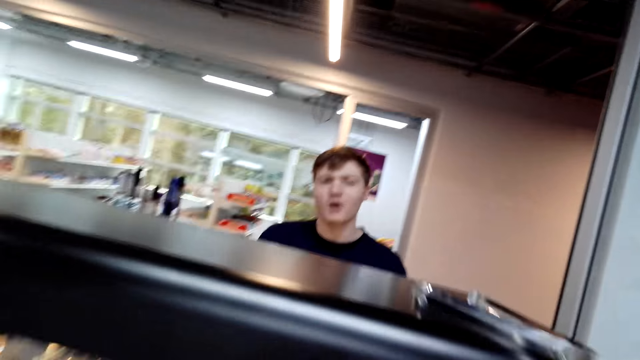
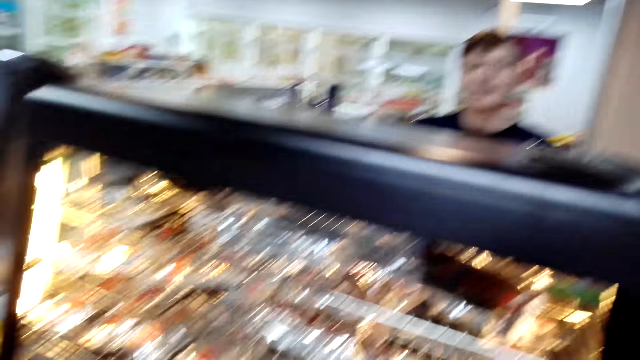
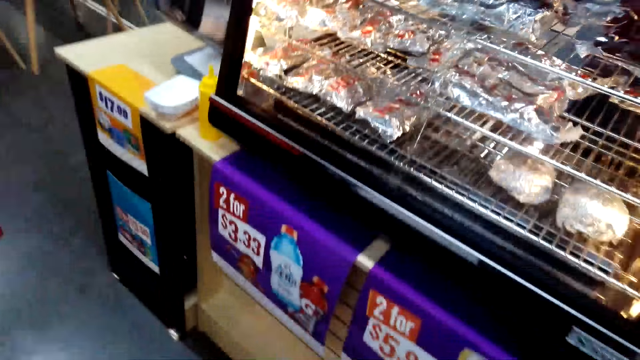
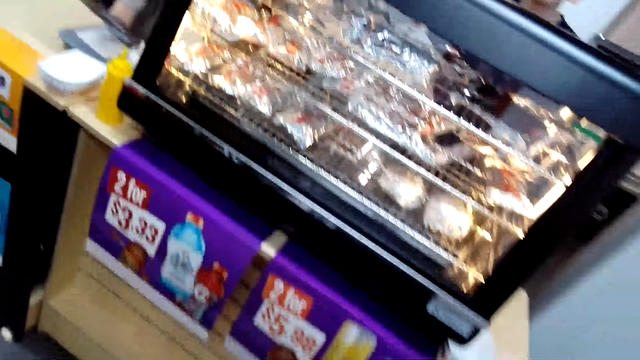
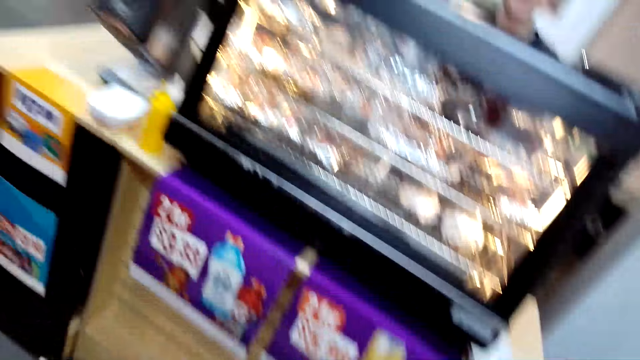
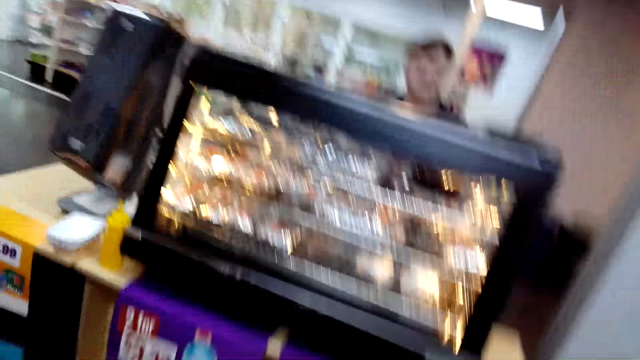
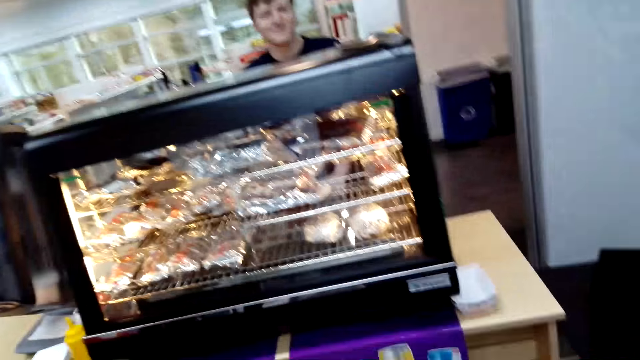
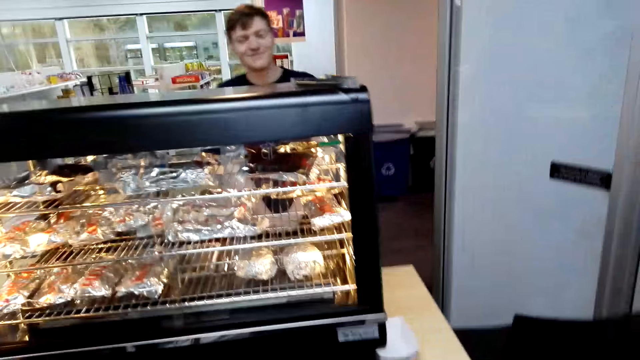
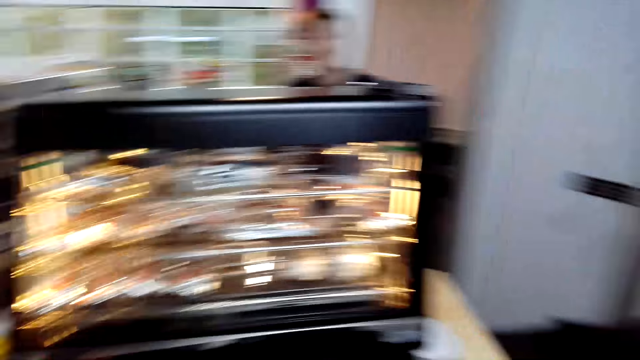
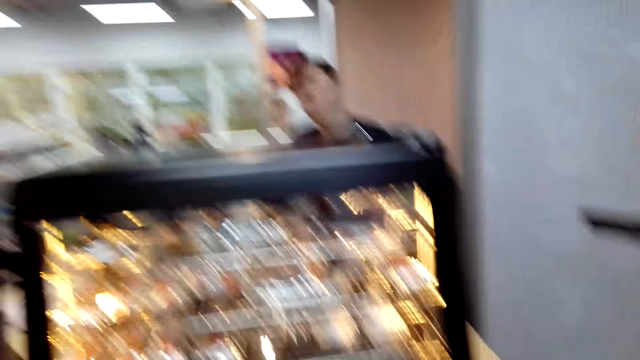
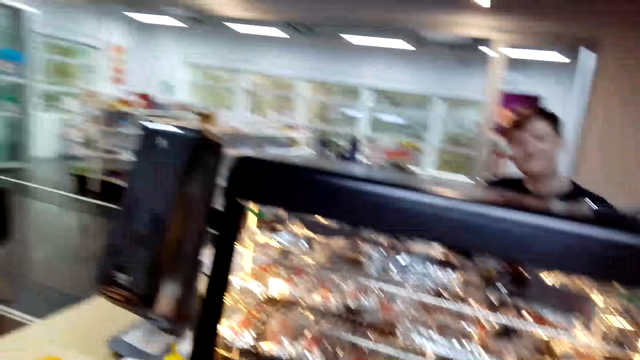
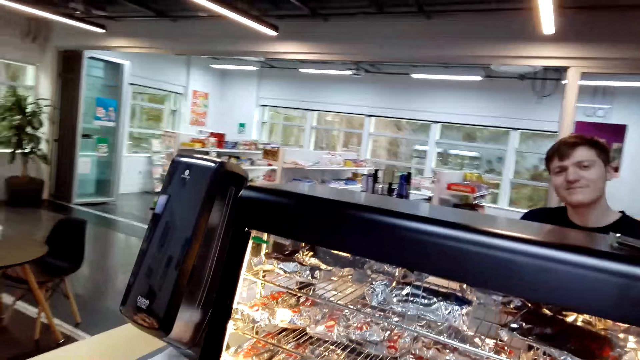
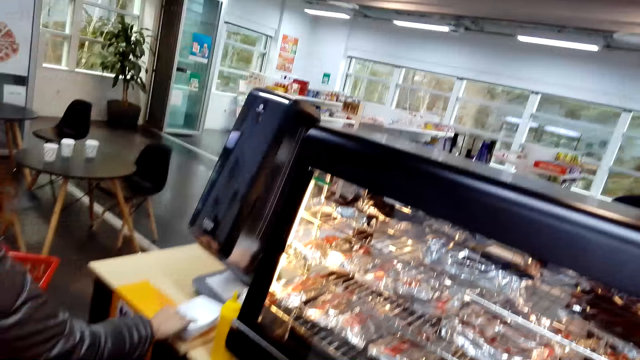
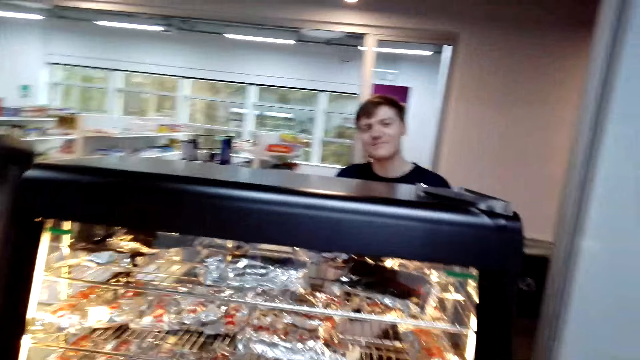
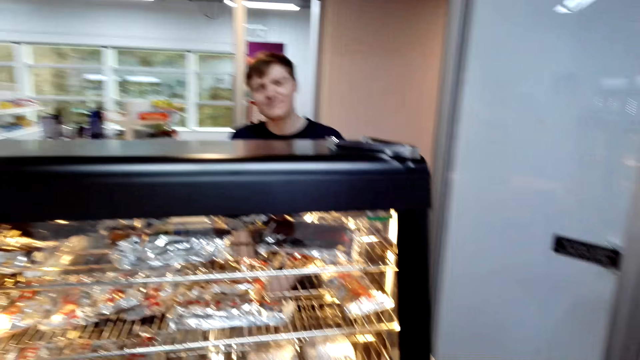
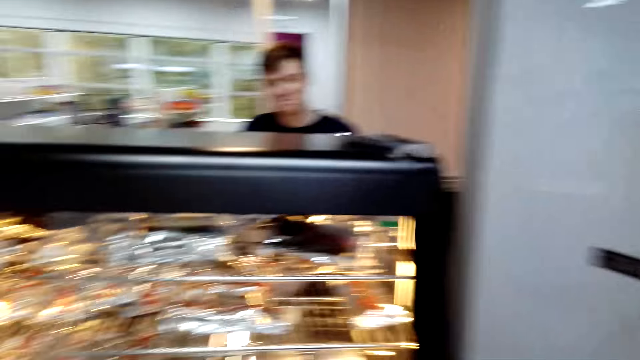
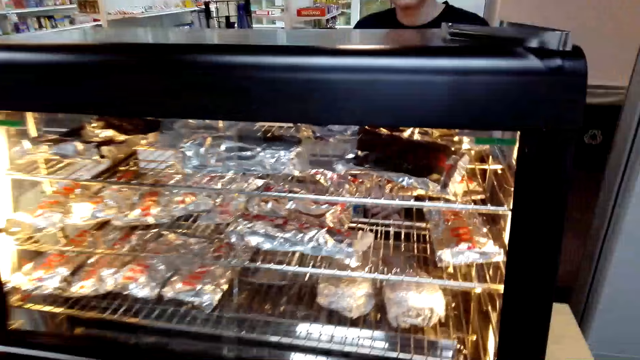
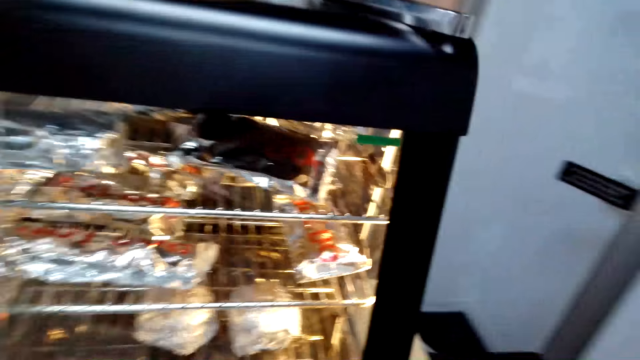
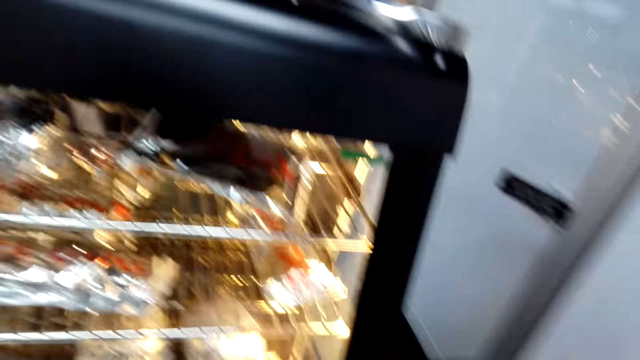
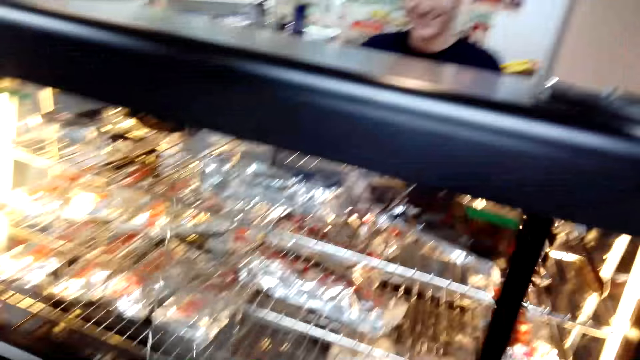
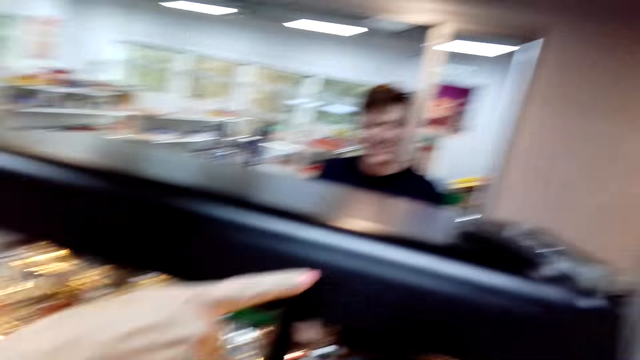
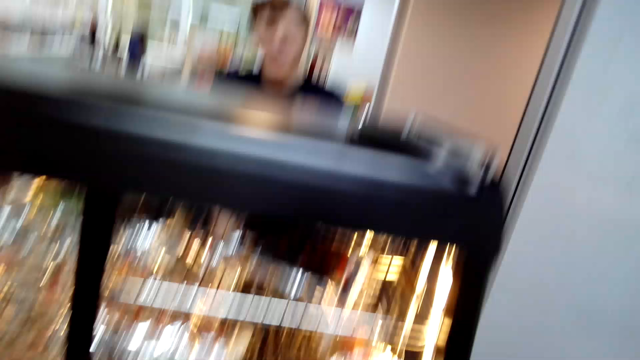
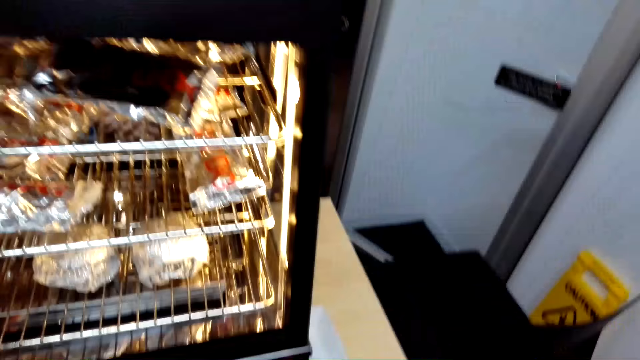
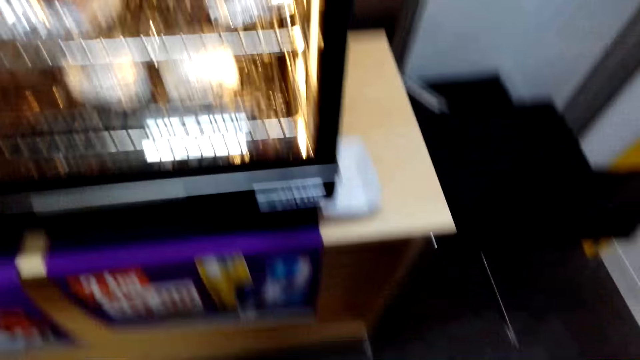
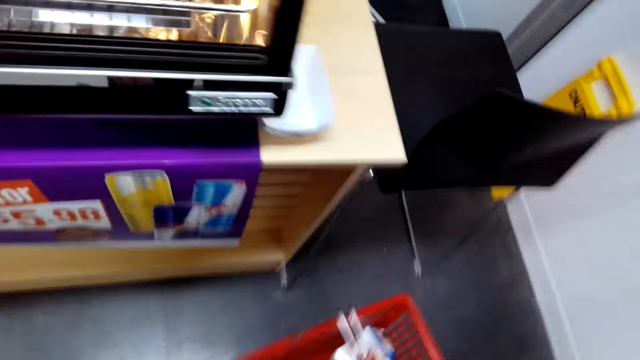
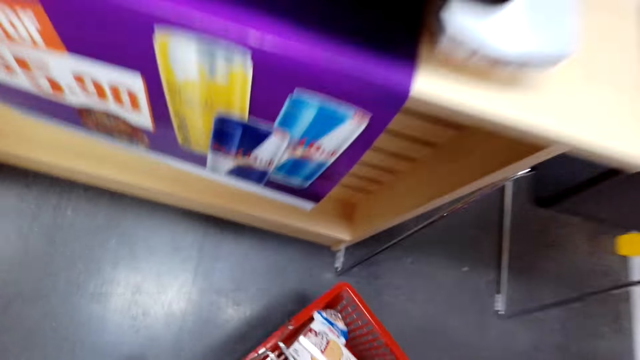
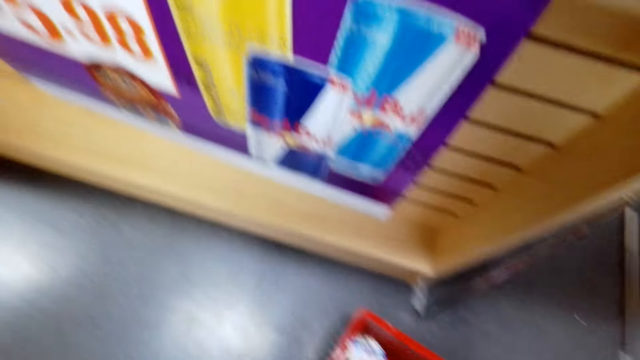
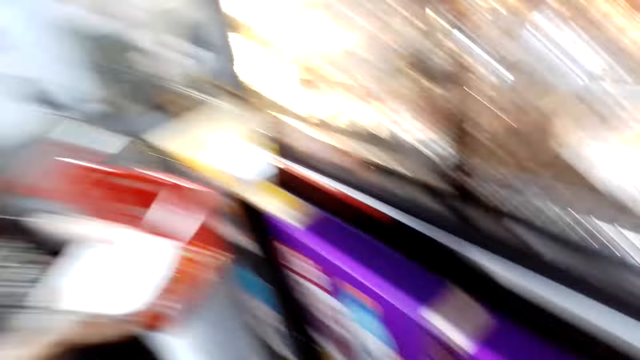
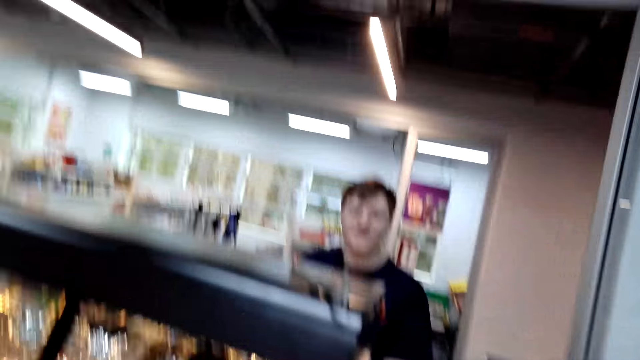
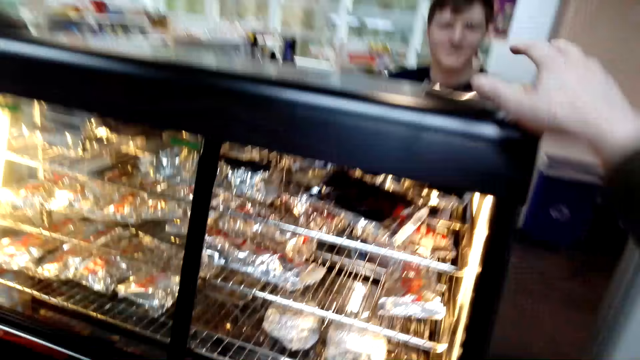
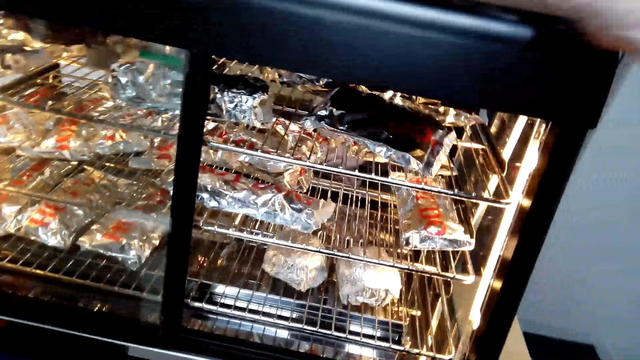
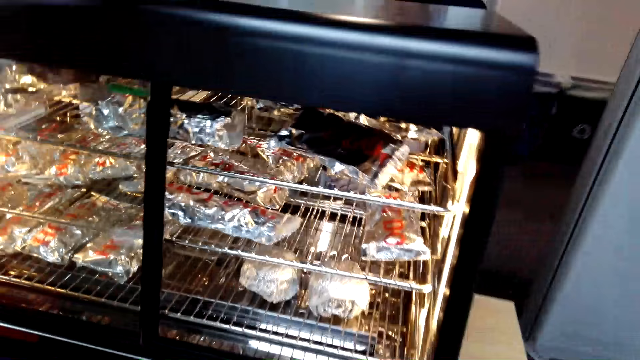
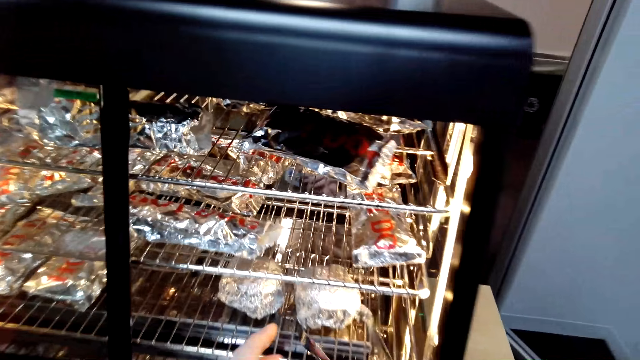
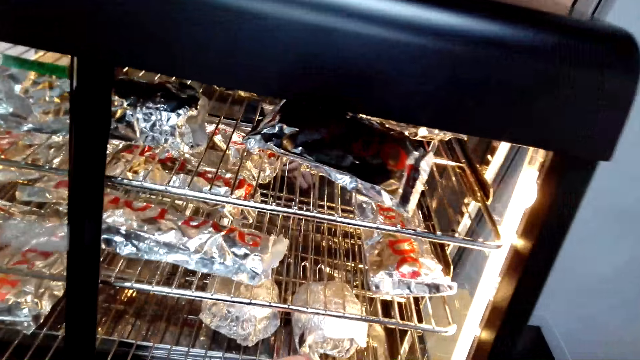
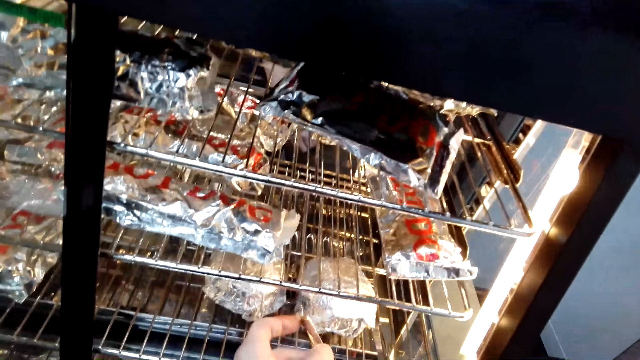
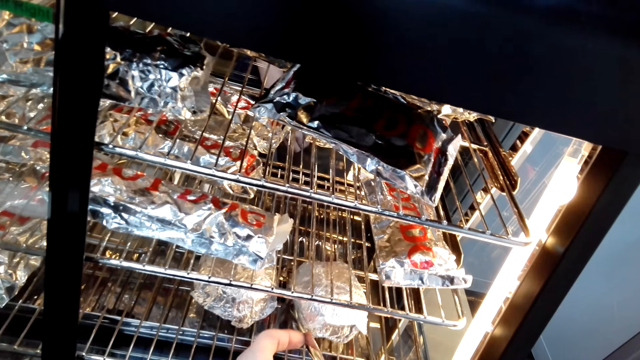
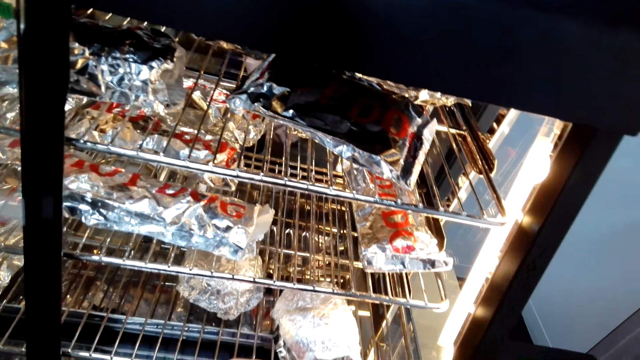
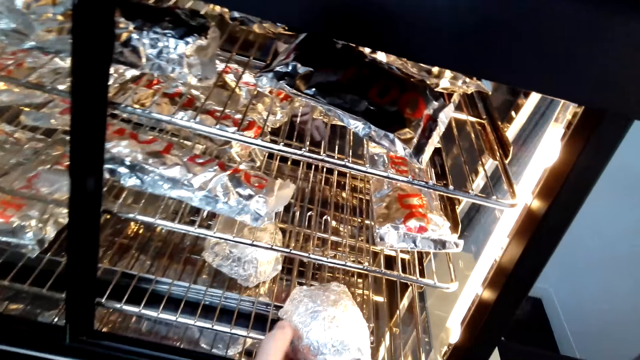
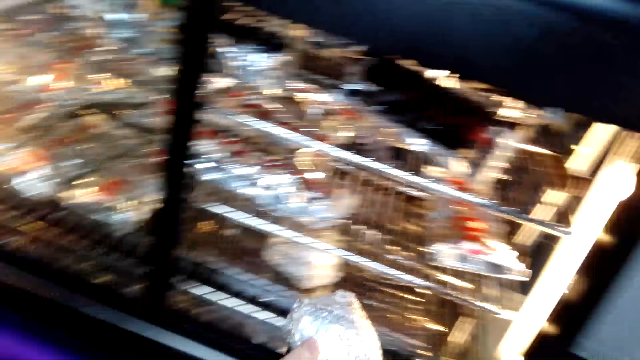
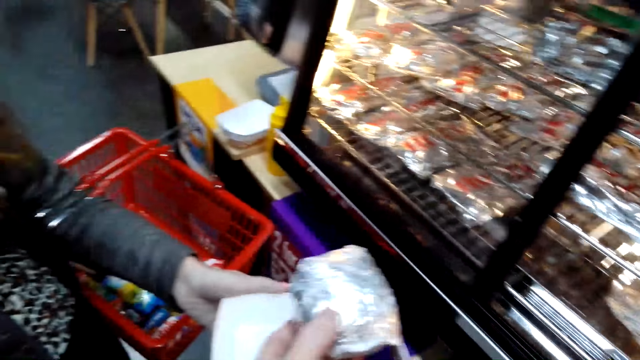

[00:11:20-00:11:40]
The camera wearer looks at the burger and hot dogs in the hotdog steamer. They speak to the cashier. The cashier moves the hand to the table. The camera wearer opens the hotdog steamer. The cashier points at the burger and speaks to the camera wearer. The camera wearer speaks to the cashier and puts down the shopping basket. They pick up a tong on top of the hotdog steamer. They pick up the burger from the hotdog steamer.
